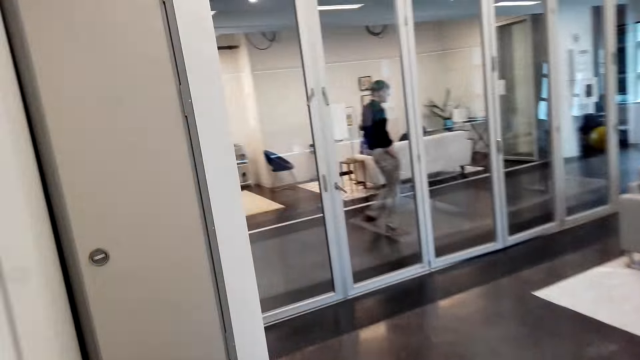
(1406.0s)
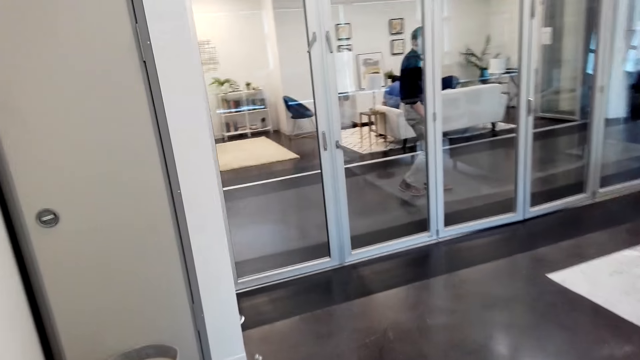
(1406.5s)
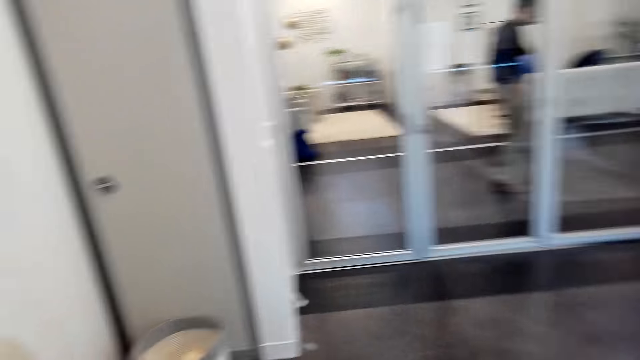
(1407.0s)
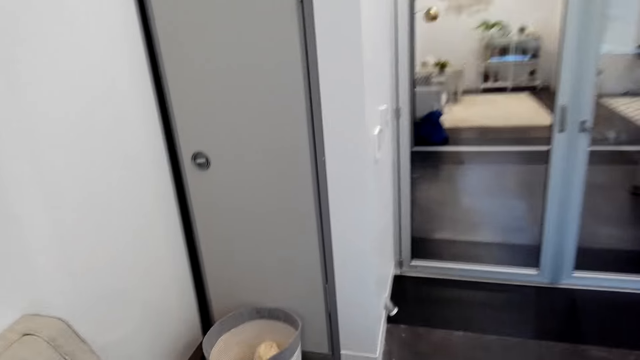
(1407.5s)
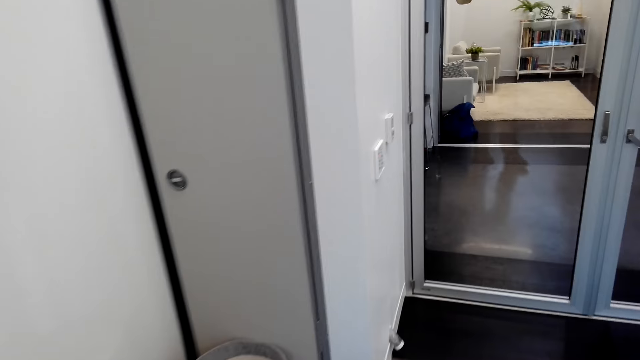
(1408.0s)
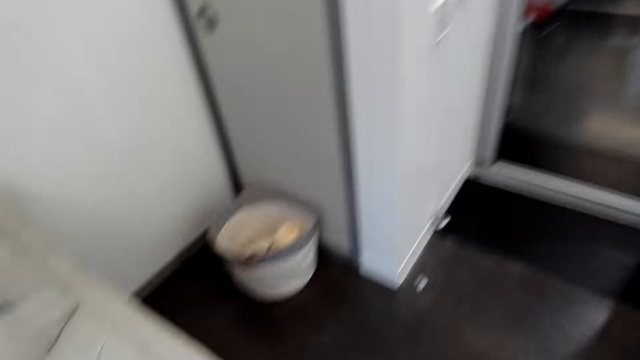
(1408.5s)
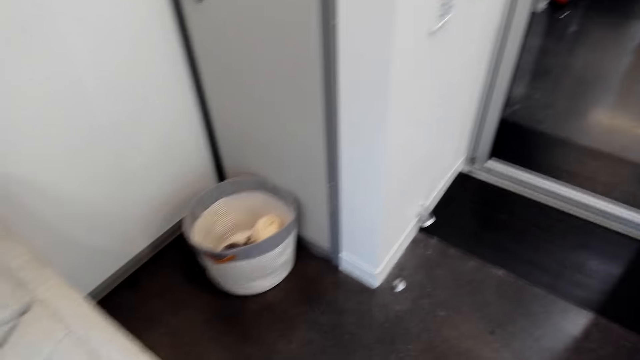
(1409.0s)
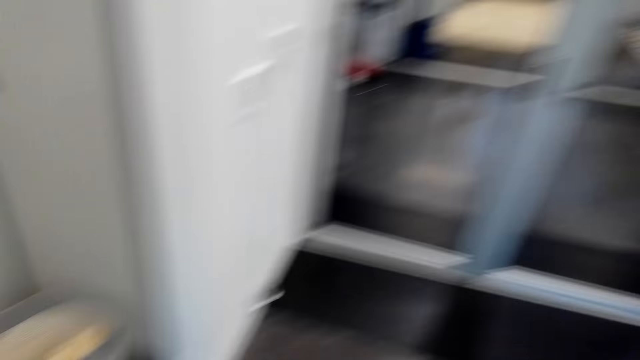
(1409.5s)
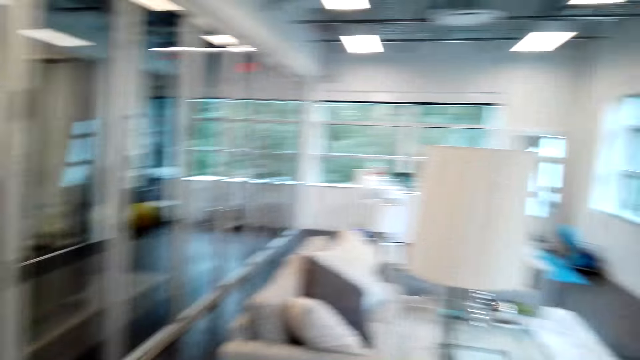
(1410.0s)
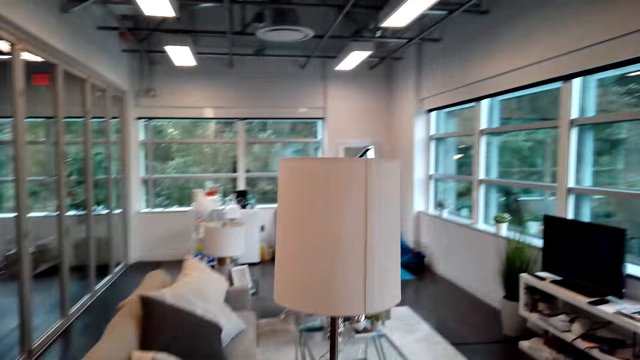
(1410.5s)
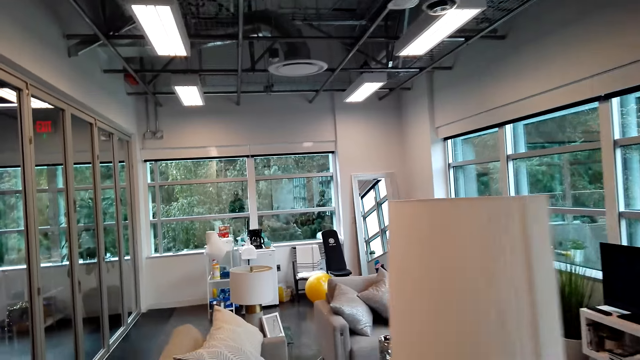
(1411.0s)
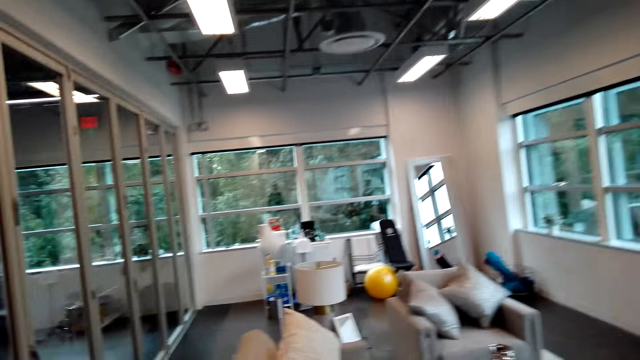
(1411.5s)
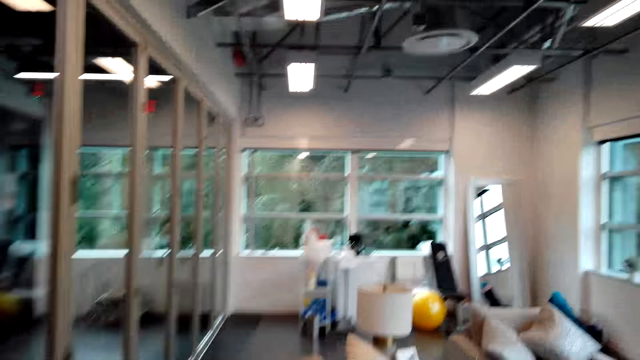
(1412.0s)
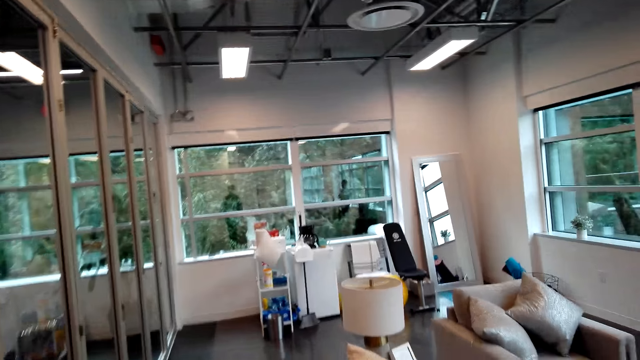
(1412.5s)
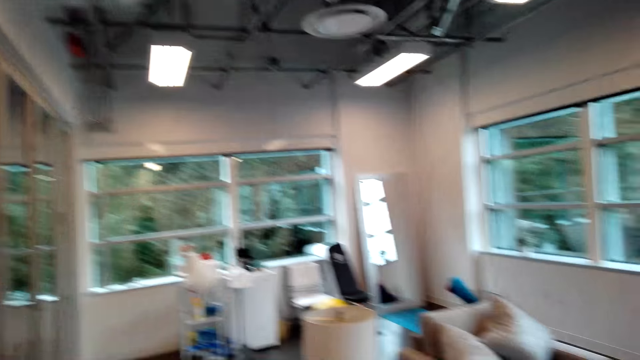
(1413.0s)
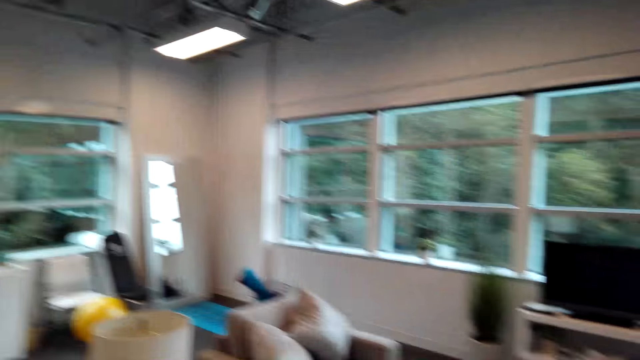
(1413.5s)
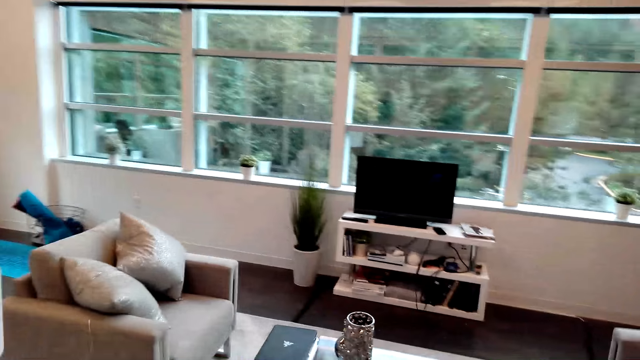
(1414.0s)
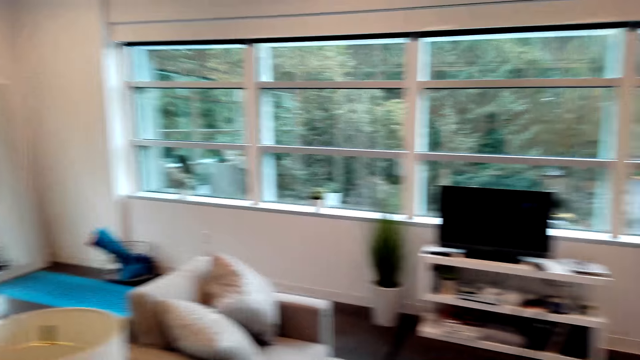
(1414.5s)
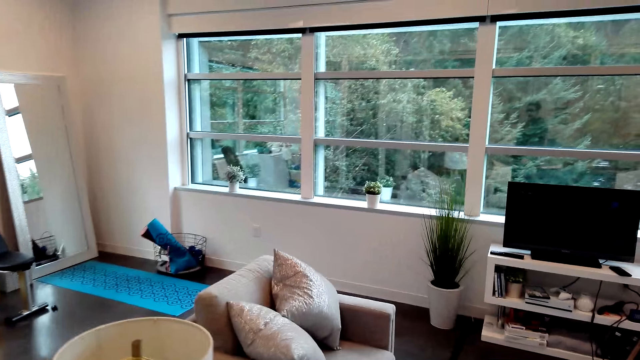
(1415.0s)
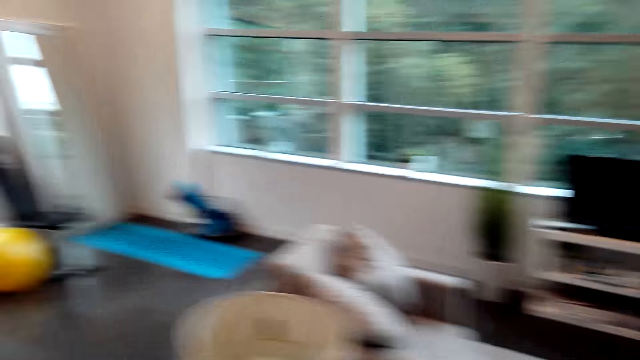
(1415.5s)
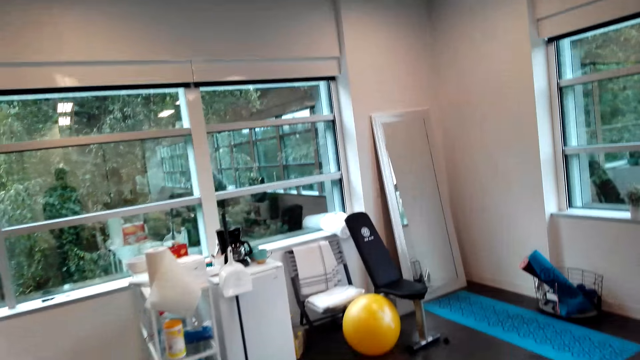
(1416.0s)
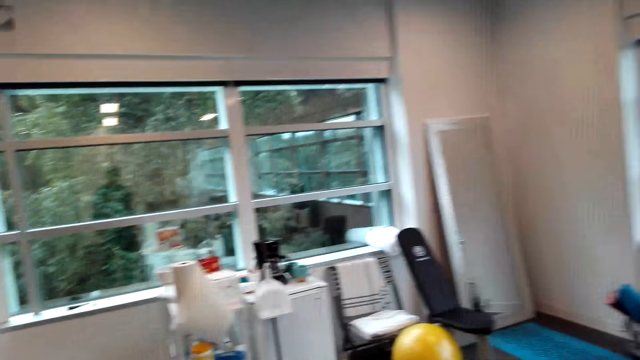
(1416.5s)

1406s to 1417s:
A man converses with the camera wearer.

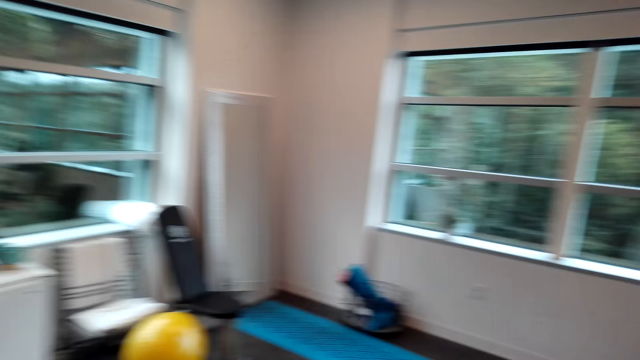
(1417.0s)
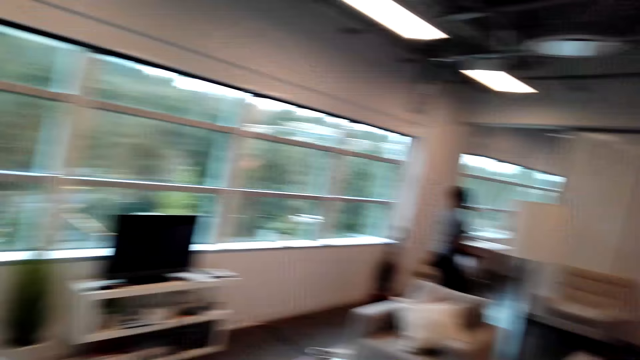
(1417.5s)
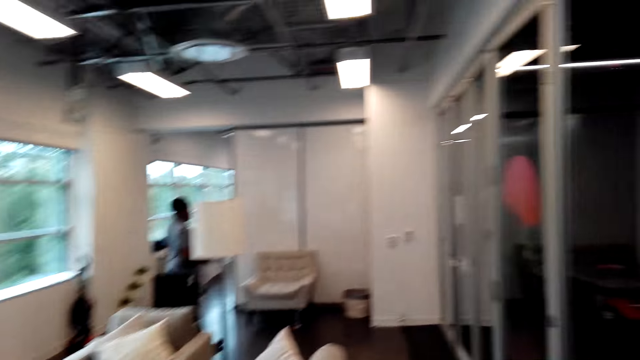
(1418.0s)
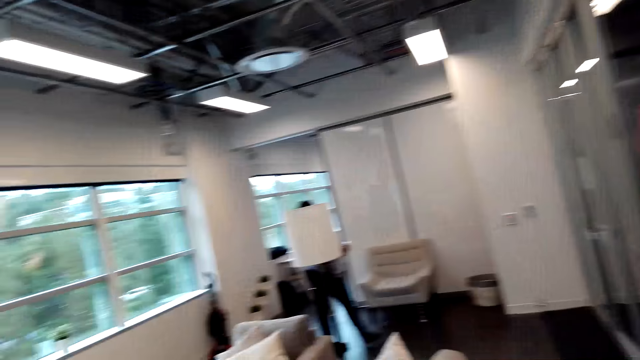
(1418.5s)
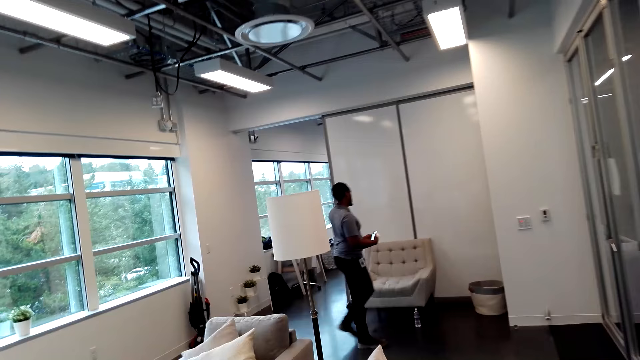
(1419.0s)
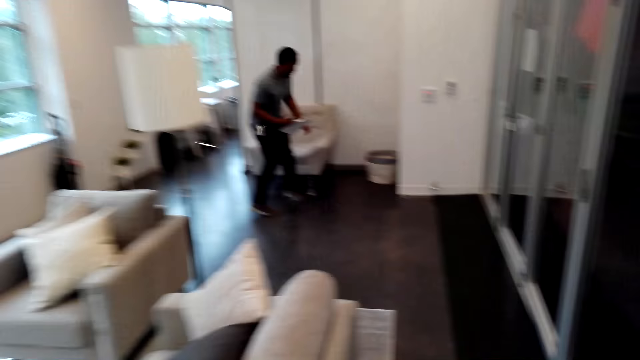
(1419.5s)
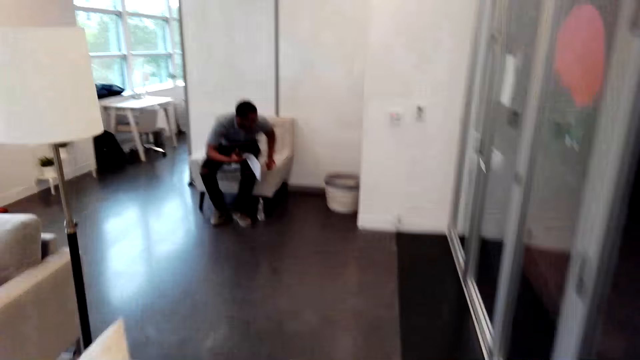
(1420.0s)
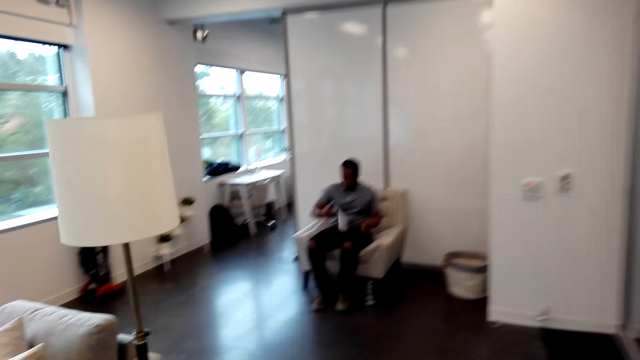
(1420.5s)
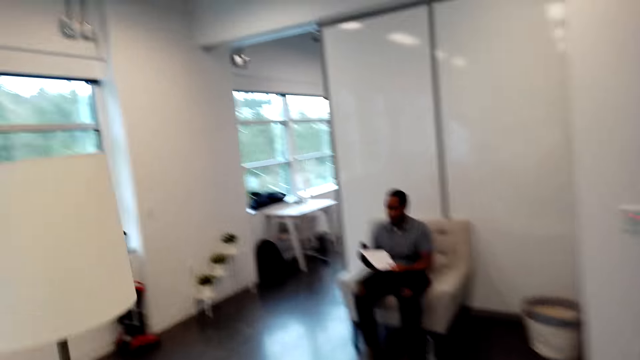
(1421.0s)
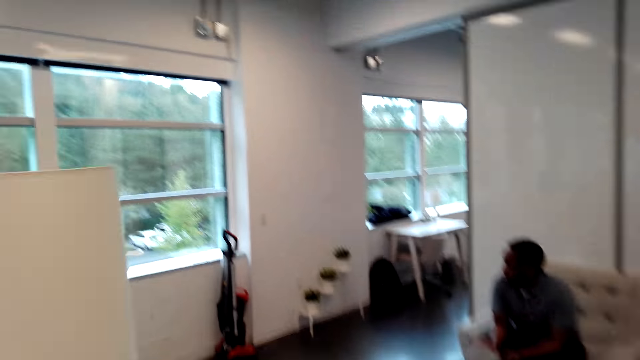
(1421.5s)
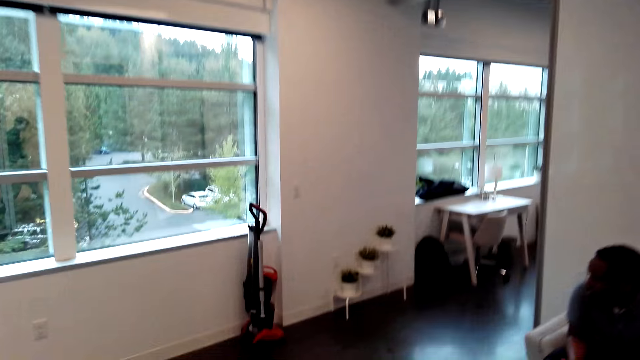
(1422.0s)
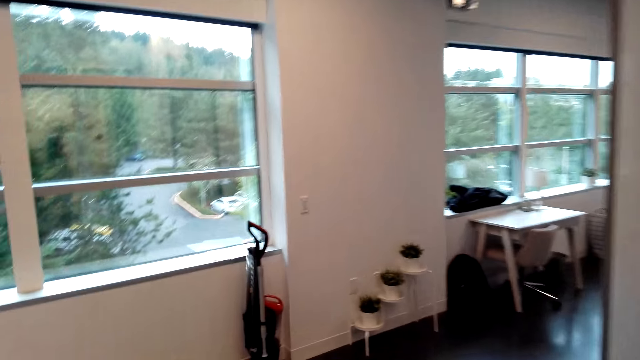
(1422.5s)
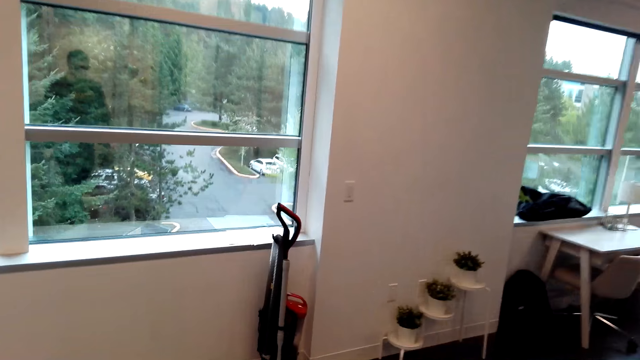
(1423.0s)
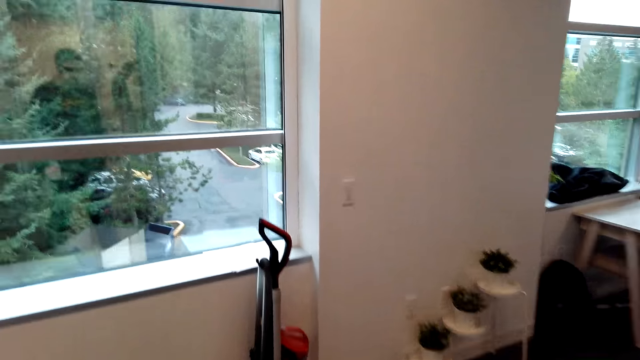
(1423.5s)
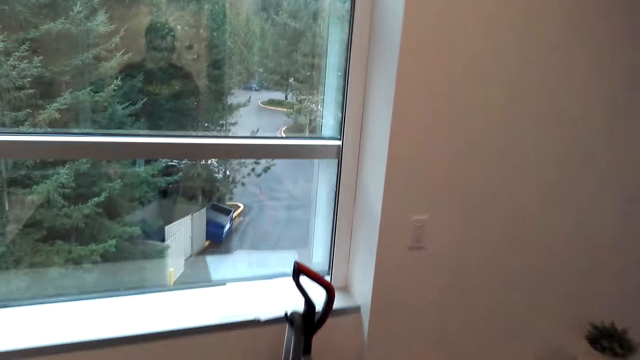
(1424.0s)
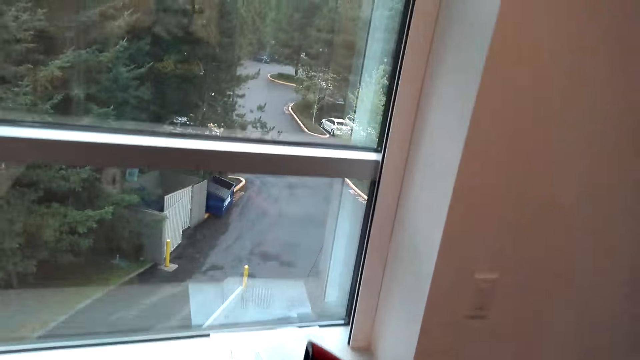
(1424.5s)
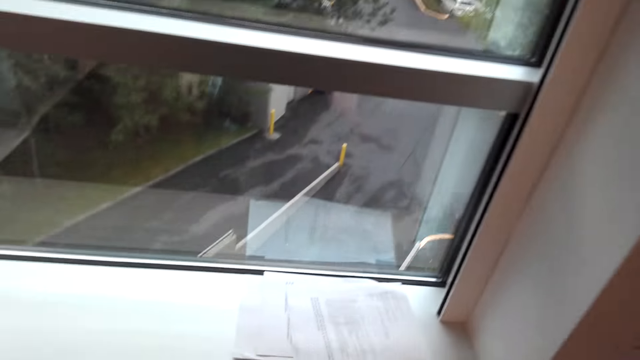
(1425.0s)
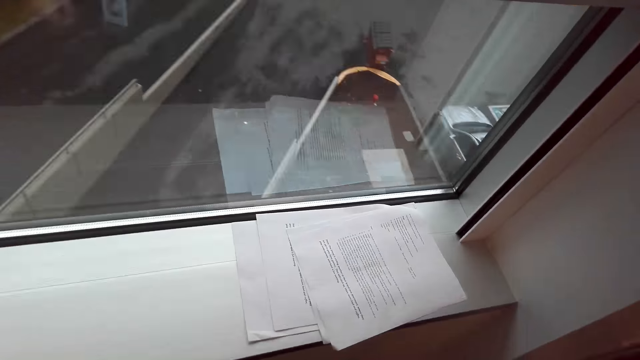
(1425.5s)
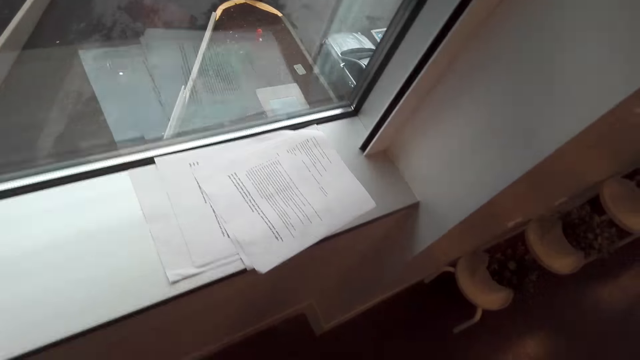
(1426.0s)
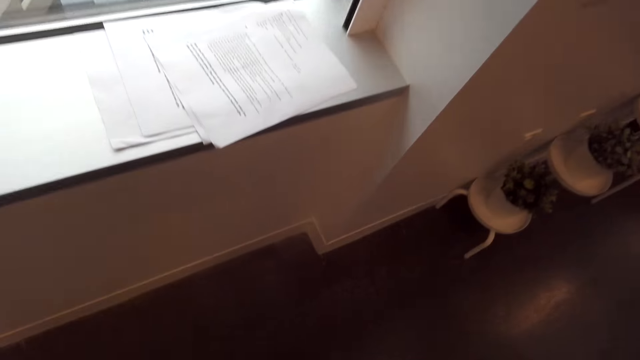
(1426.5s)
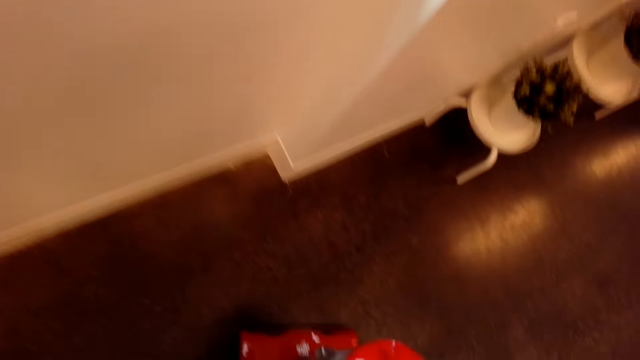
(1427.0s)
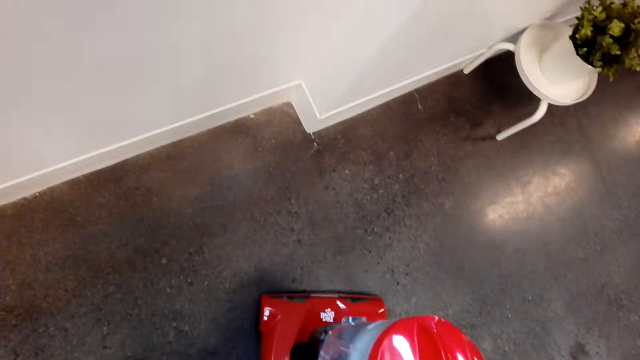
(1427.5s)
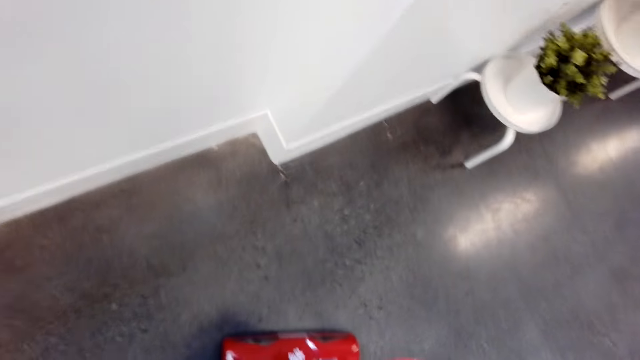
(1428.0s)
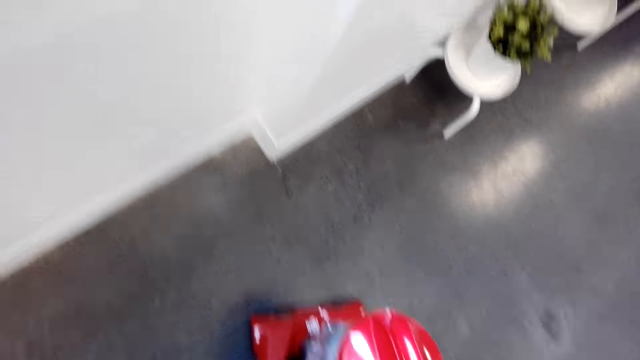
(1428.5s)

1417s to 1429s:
The camera wearer responds to the man. The man converses with the camera wearer, walks around the room and sits on the couch. The camera wearer walks around the room. They respond to the man. They pick up the vacuum cleaner.
